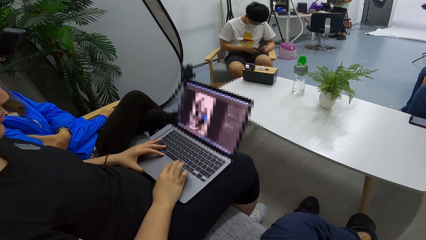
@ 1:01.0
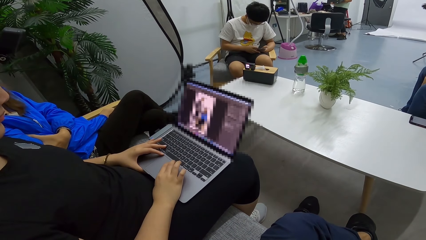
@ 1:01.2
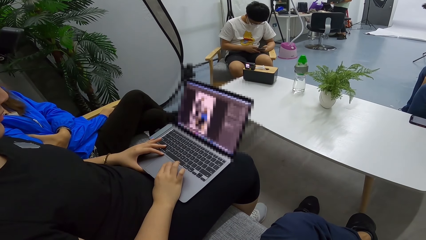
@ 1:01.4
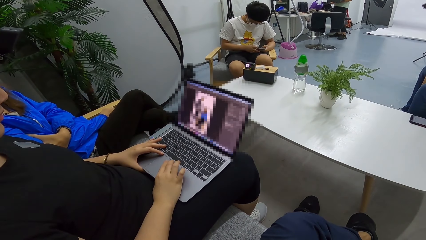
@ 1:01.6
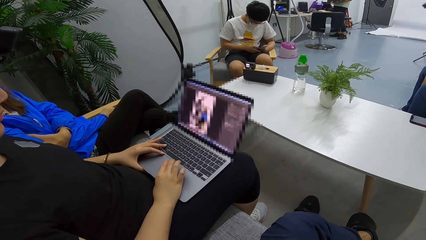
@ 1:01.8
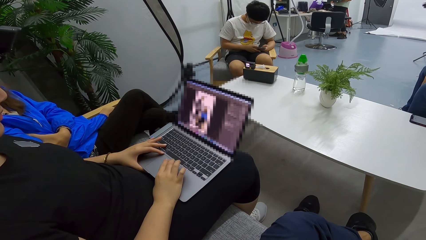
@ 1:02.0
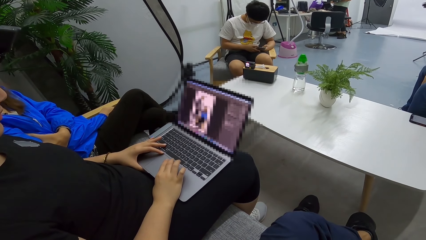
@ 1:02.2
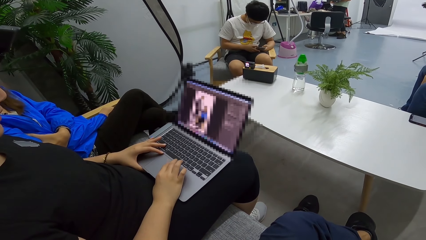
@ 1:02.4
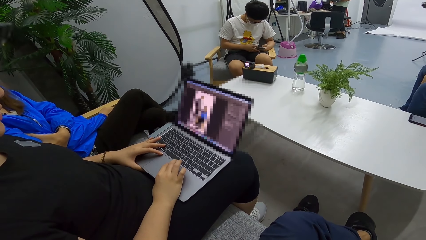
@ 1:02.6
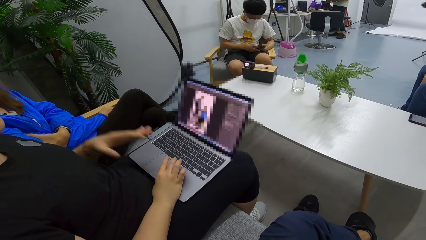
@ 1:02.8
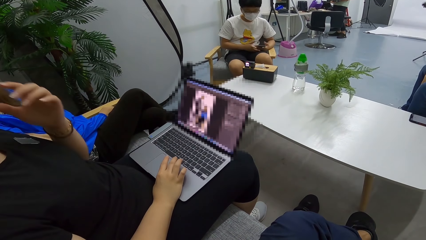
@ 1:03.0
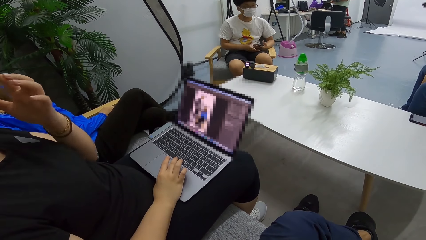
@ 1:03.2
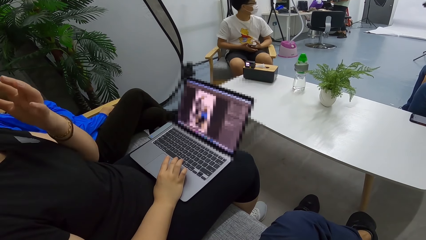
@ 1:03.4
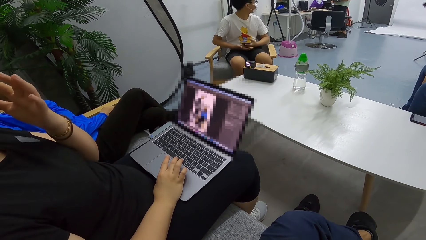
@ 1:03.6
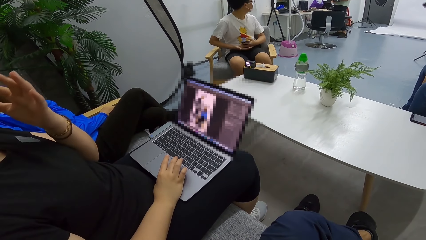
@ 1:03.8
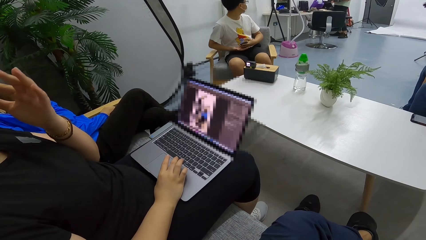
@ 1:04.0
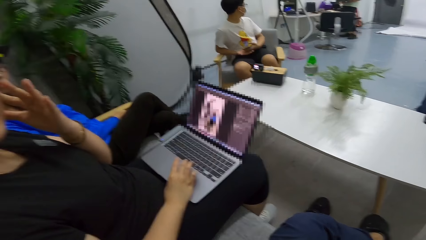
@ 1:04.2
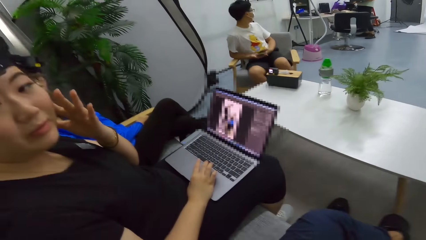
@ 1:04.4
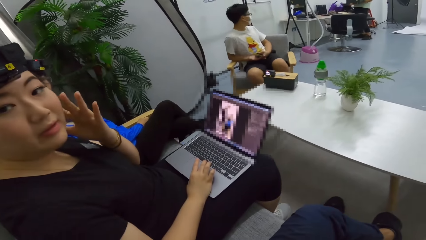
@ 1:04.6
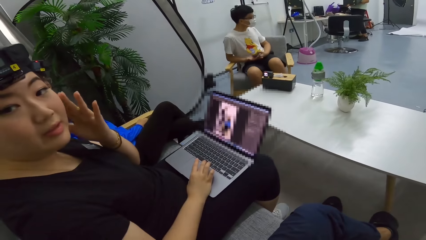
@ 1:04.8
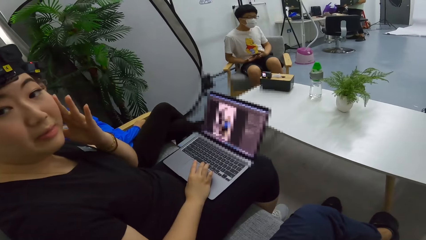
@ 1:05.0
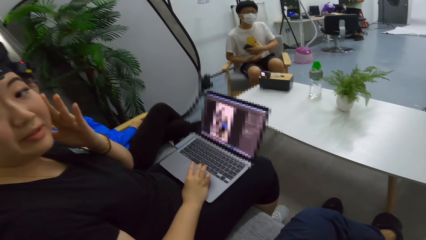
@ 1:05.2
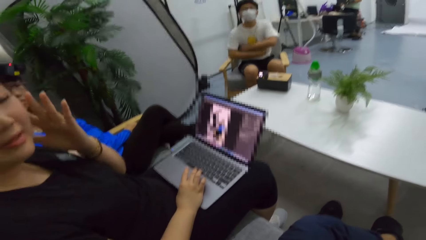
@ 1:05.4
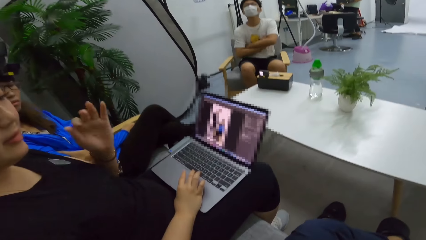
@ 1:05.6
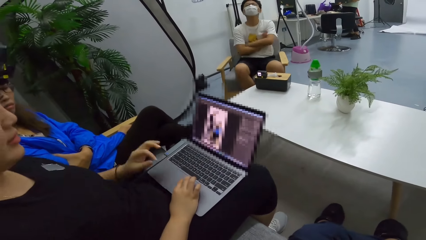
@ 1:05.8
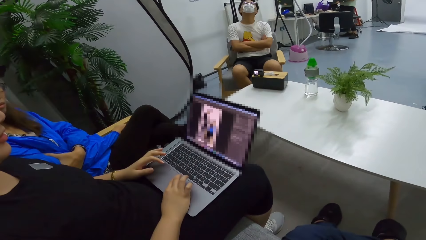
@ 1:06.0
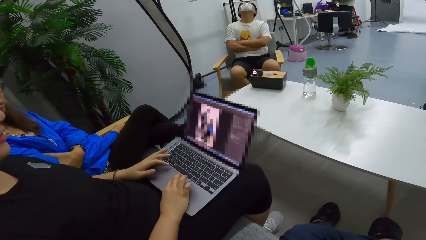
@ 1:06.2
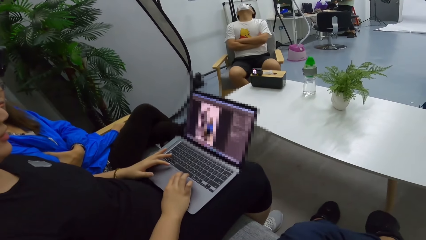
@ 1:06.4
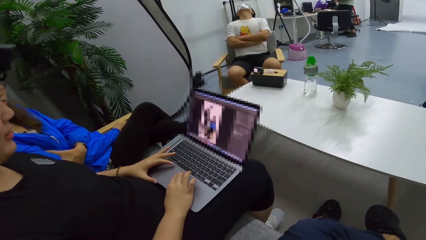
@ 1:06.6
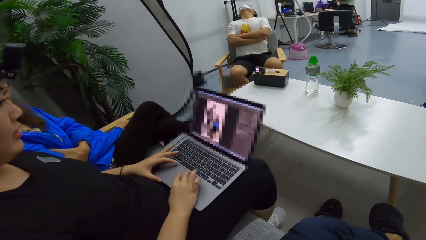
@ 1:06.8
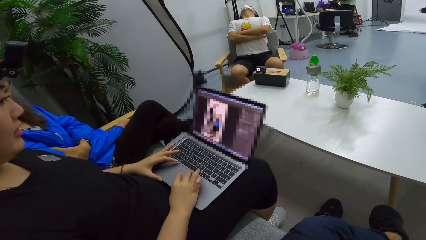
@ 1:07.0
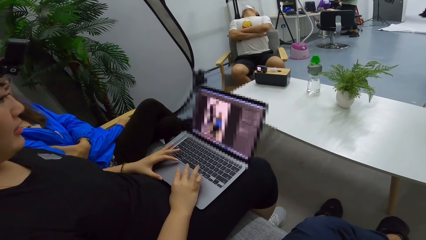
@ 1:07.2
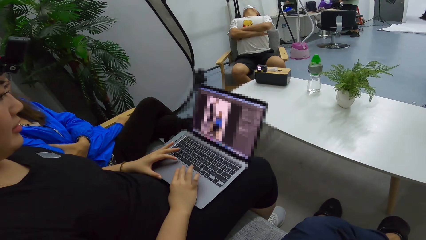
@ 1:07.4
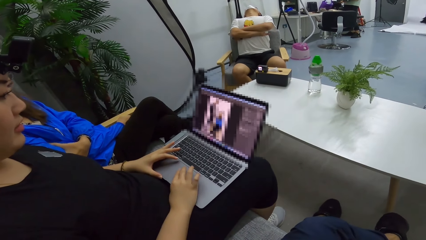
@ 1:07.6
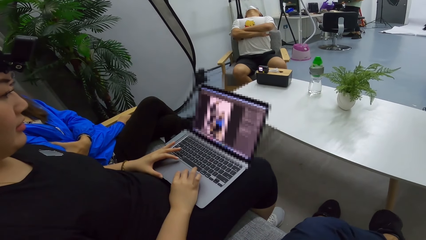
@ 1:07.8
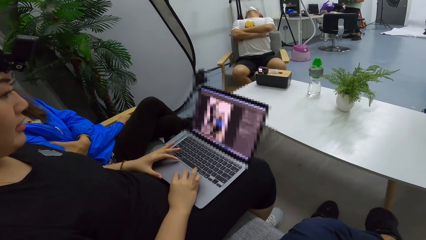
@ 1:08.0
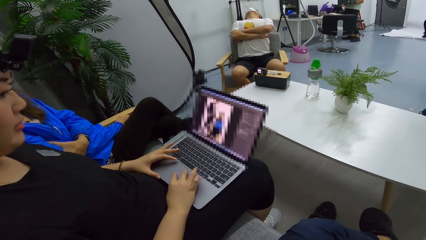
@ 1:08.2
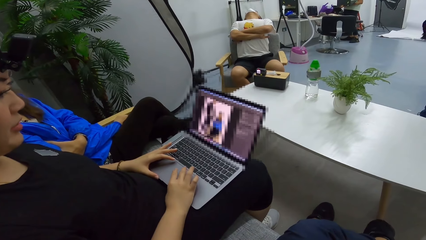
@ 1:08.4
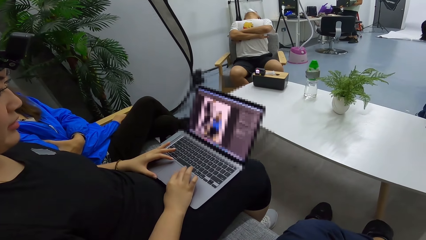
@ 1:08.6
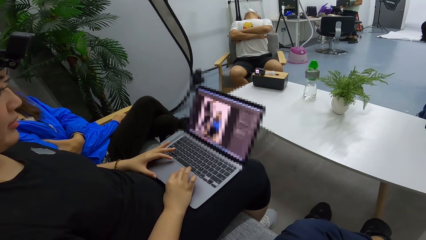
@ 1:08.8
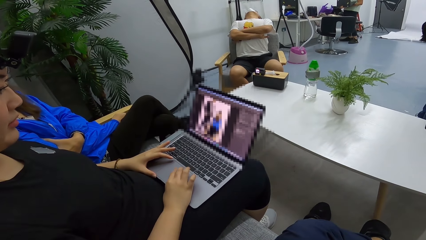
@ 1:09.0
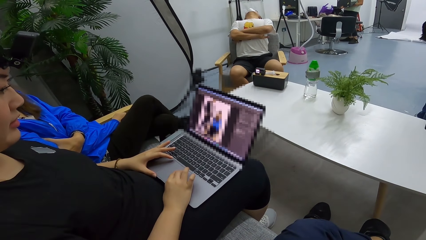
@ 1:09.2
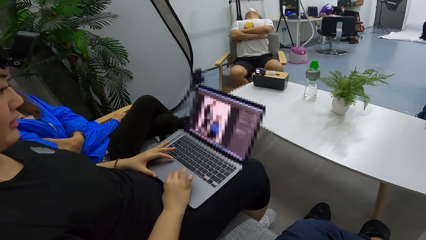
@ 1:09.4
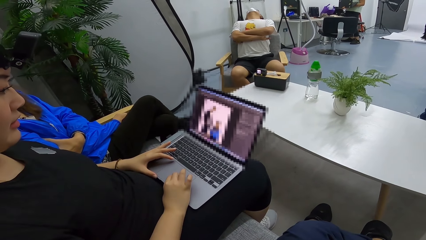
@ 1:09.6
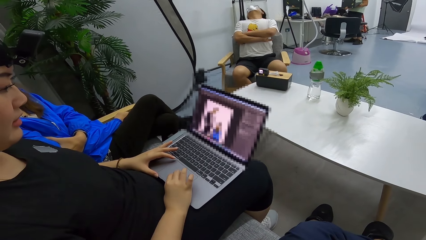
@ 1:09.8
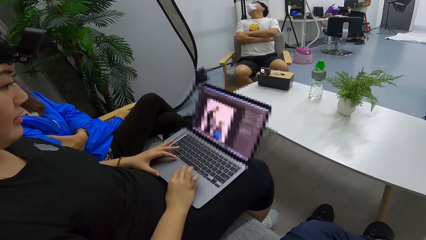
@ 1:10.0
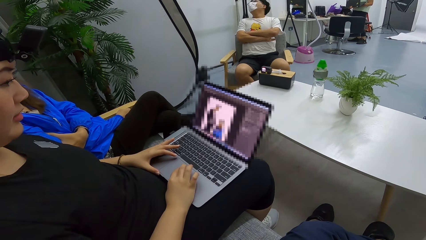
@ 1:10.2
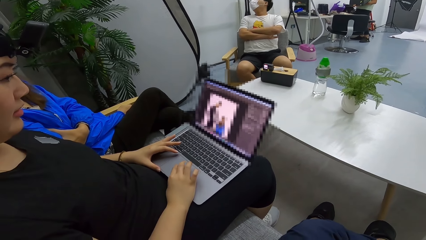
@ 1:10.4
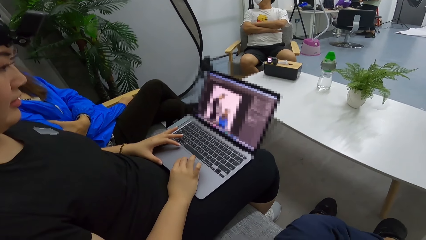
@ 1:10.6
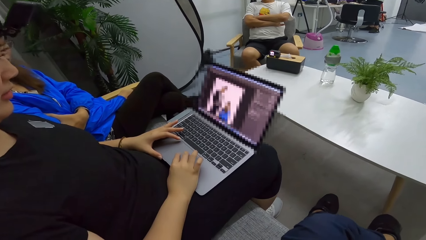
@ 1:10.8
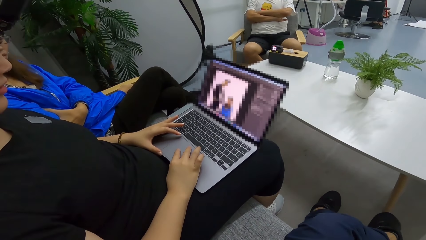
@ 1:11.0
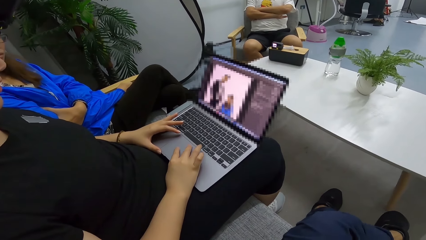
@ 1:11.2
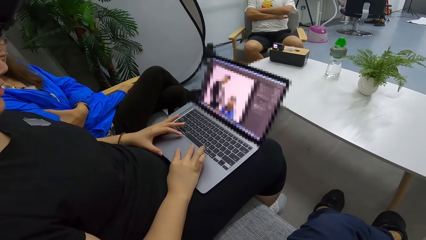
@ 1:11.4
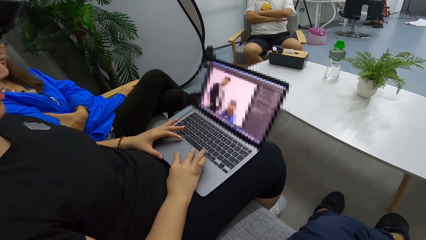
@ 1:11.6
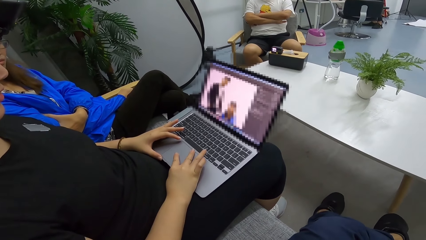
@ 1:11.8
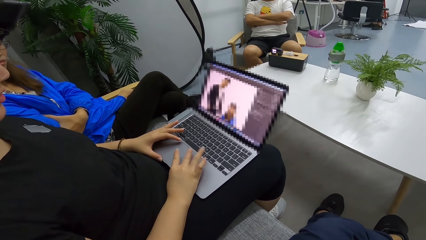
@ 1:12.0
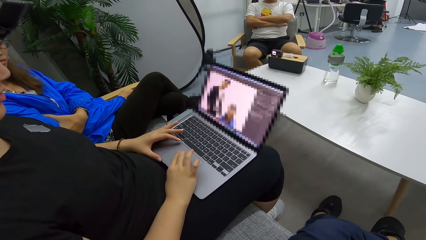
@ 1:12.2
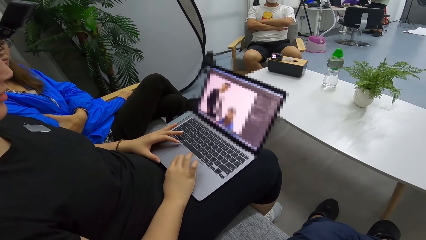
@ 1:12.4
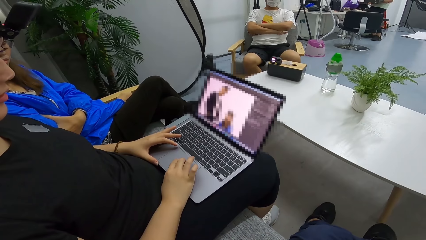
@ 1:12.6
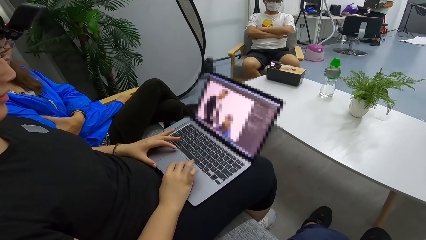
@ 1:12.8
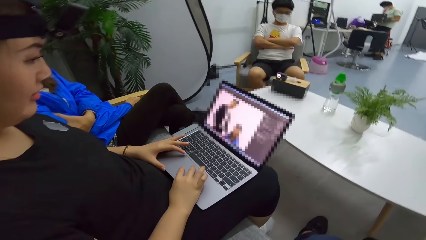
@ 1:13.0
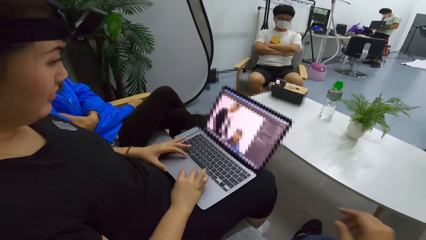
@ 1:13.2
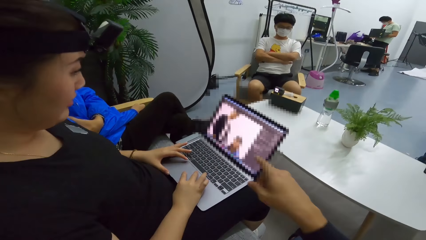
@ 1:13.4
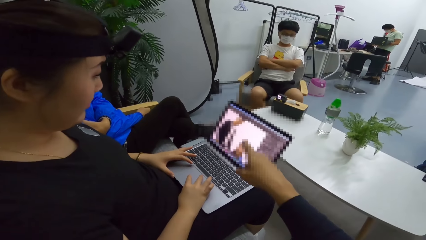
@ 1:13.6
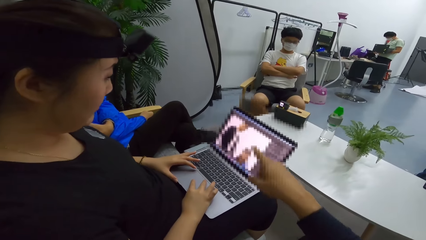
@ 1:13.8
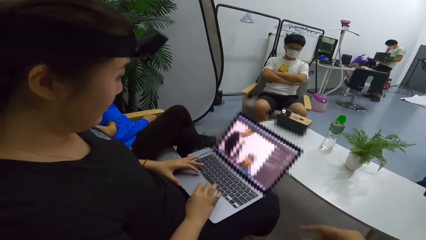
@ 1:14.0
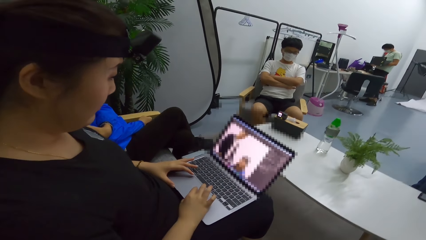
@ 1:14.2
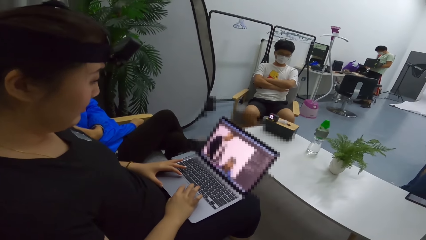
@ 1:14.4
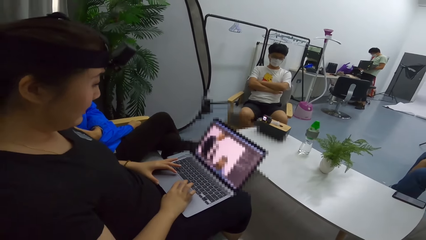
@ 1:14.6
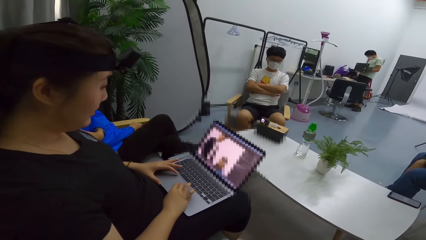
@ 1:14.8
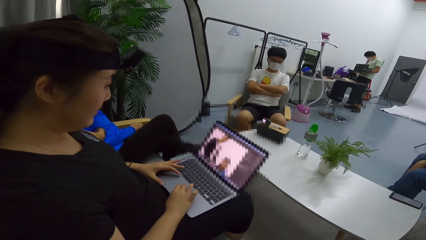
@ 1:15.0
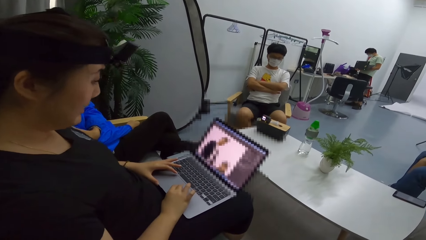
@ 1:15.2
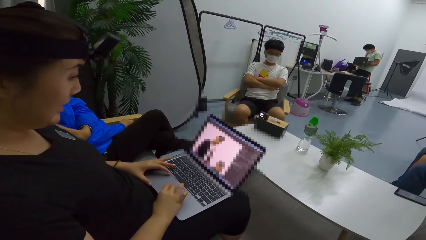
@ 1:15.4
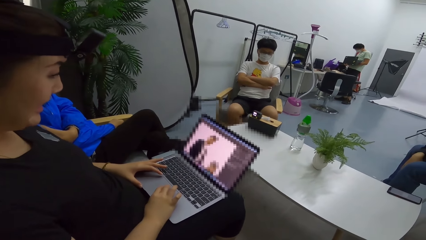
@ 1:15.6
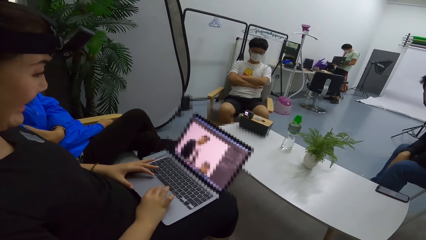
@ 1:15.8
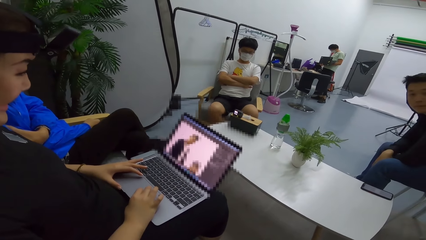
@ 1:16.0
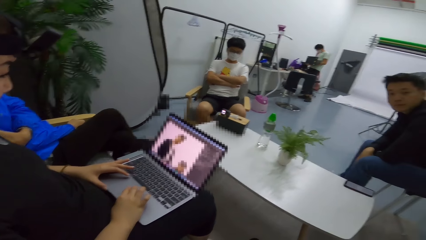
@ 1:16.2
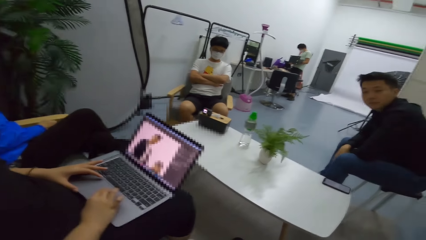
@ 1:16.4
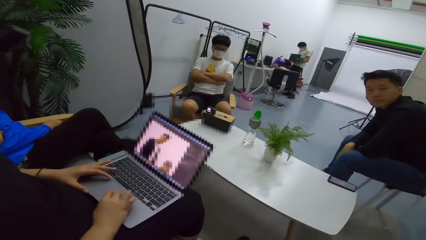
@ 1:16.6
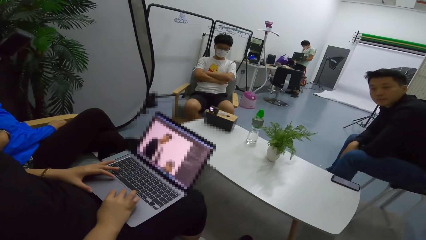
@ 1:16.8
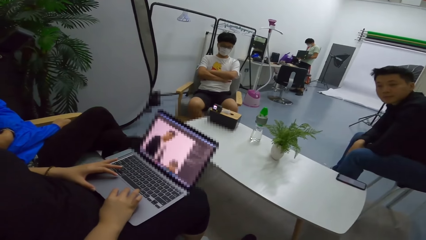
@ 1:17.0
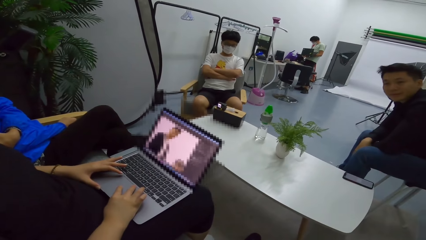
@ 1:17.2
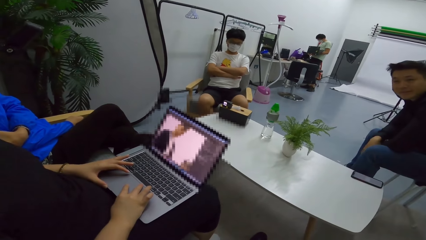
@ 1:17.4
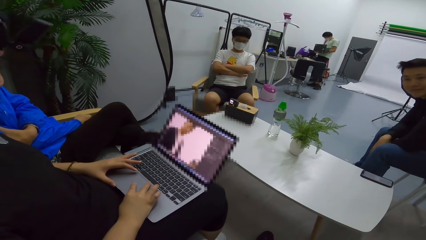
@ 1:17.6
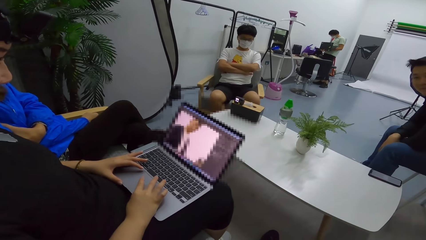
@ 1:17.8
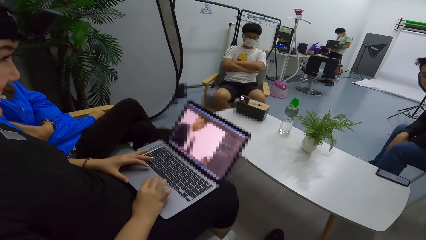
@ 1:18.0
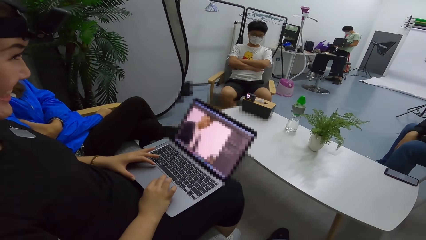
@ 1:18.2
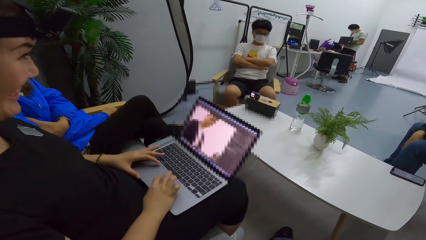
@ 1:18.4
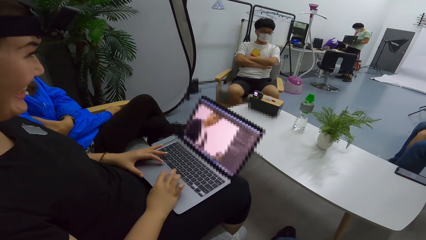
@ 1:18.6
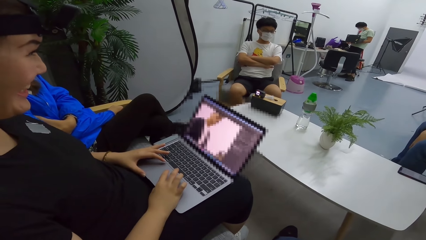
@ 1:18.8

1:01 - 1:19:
A woman rubs the face. The camera wearer scratches the face using hands. The woman puts her left hand on the laptop. The woman operates the laptop. The camera wearer points at the laptop.
